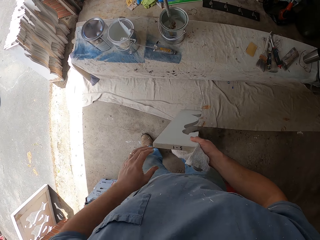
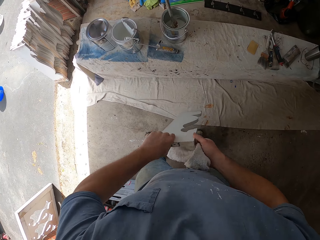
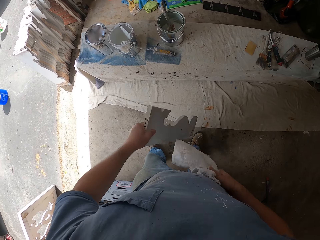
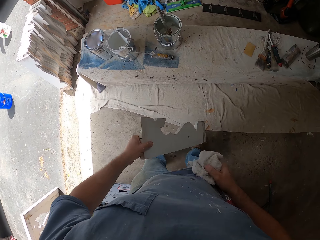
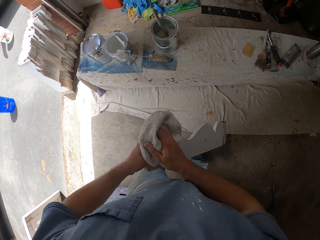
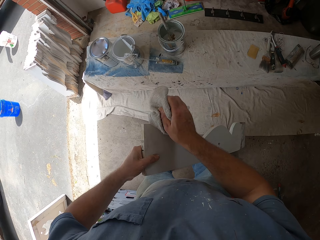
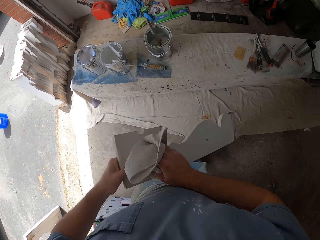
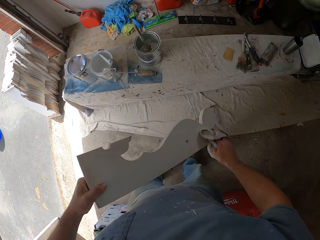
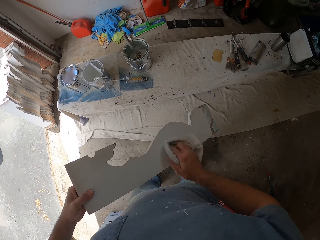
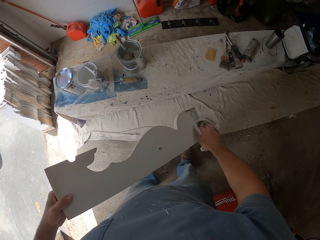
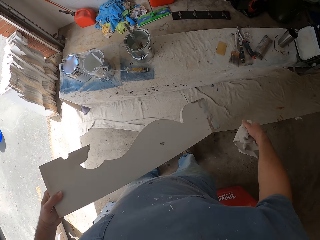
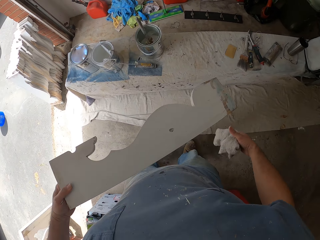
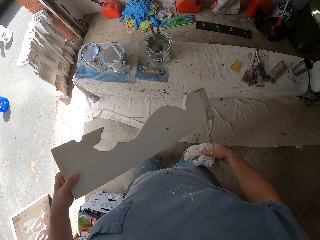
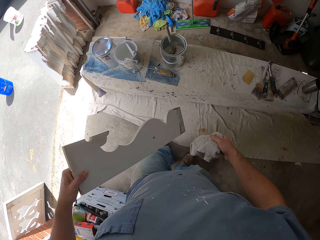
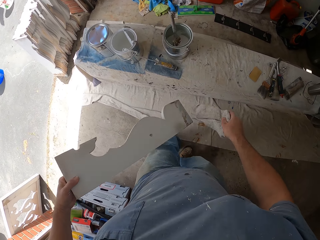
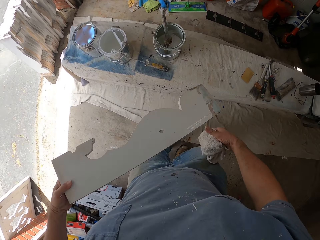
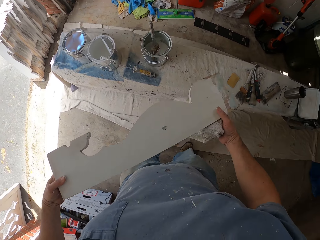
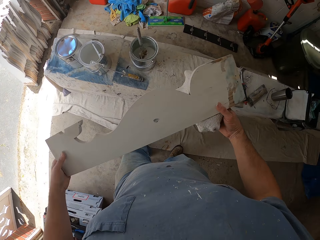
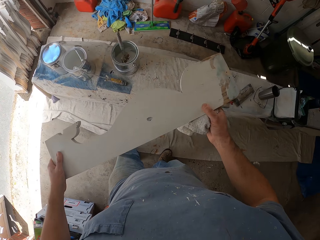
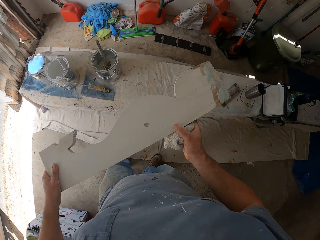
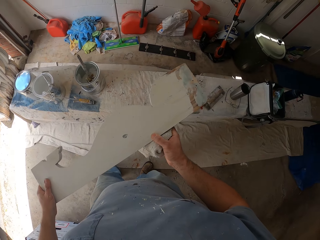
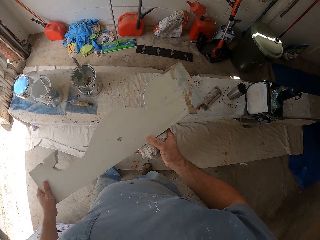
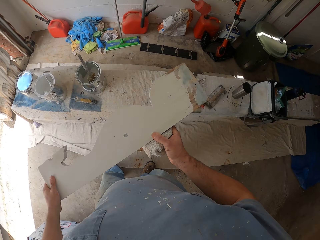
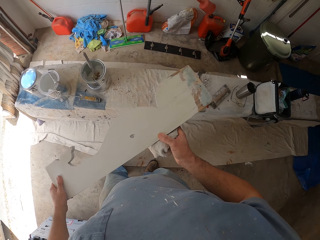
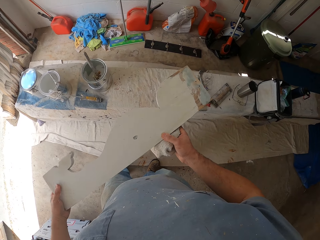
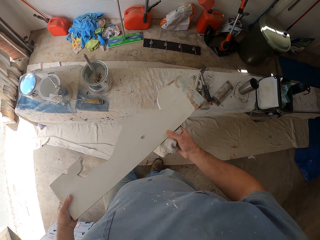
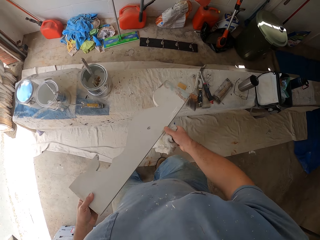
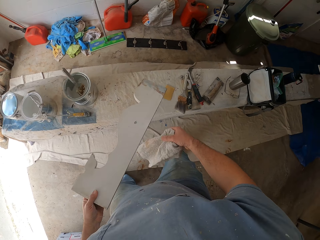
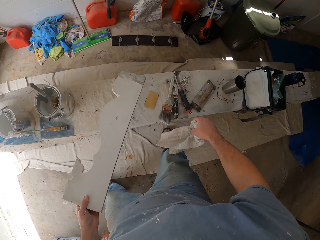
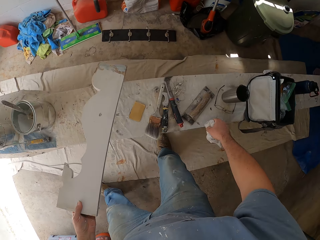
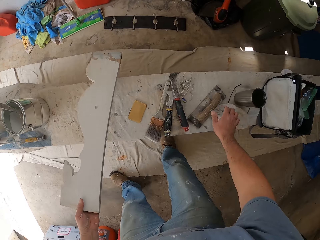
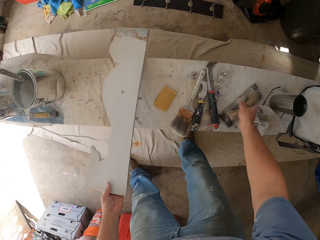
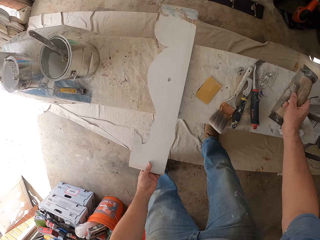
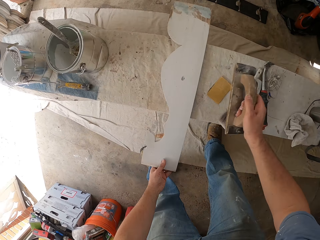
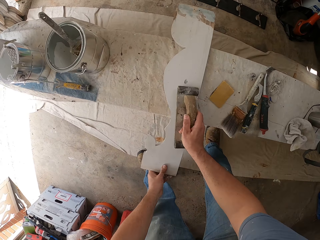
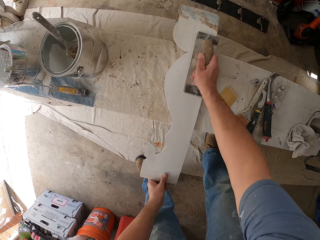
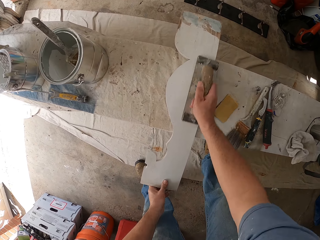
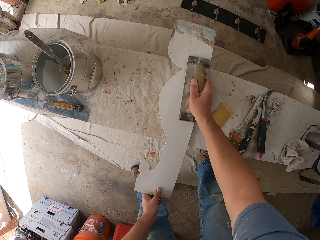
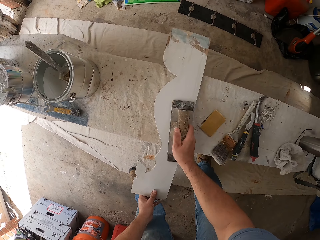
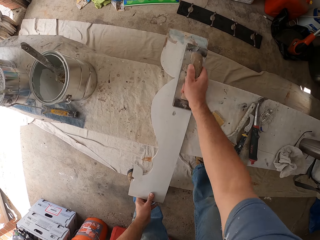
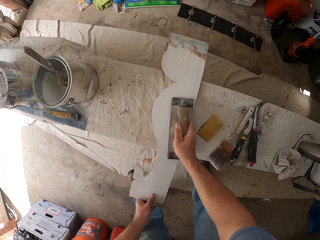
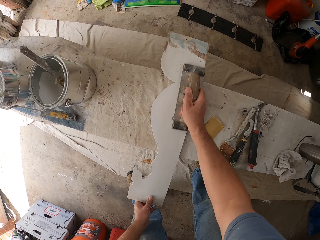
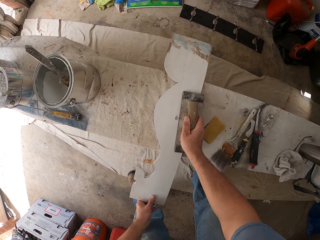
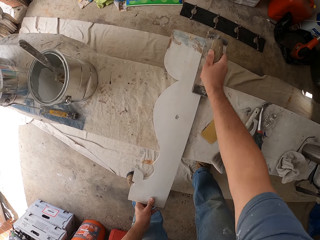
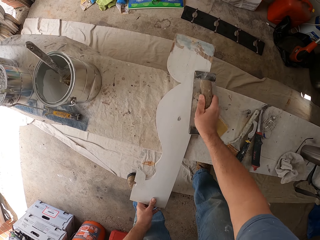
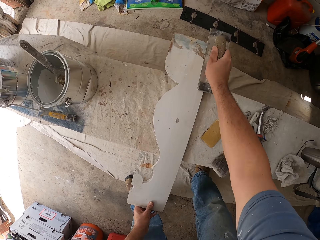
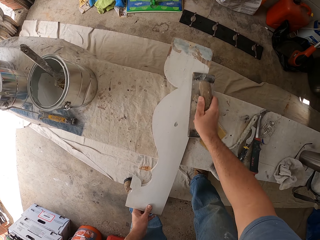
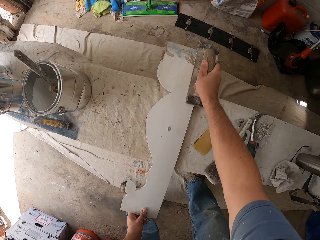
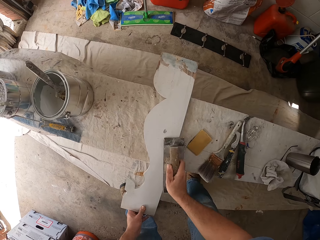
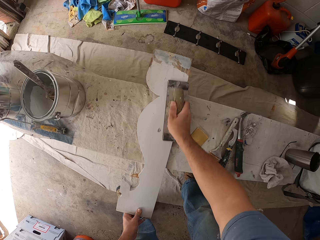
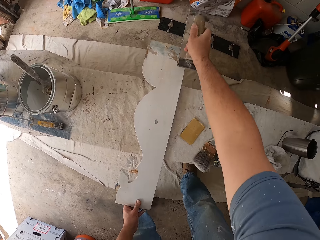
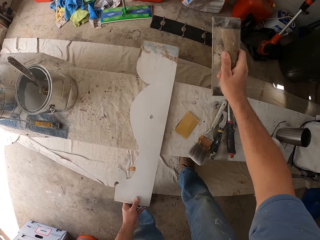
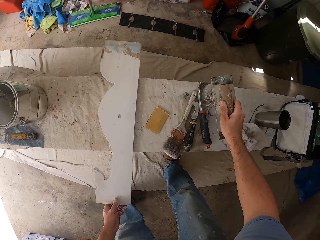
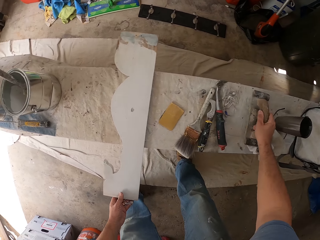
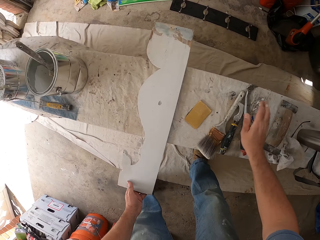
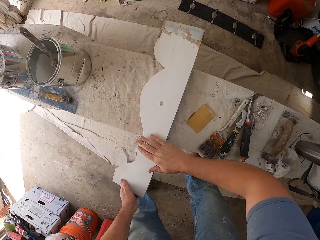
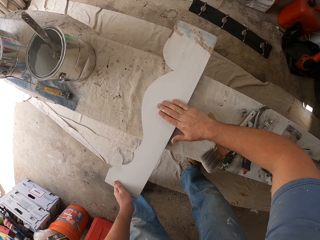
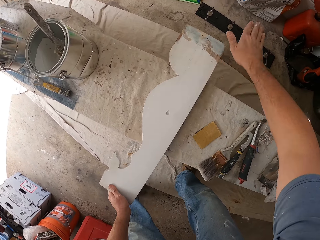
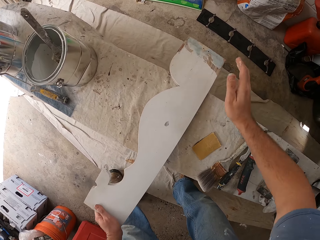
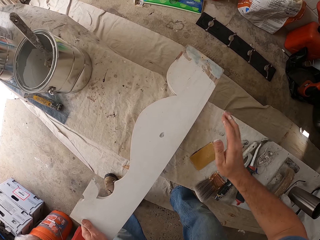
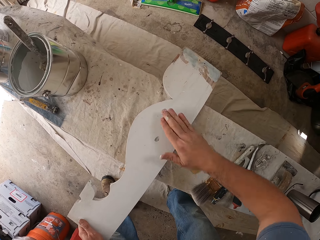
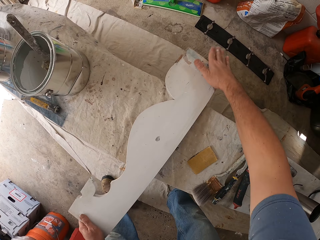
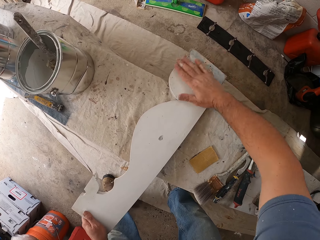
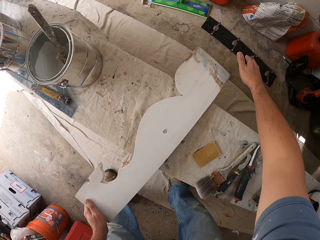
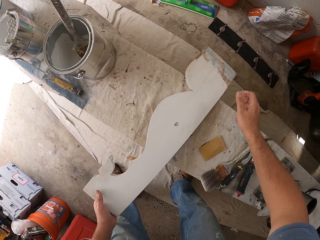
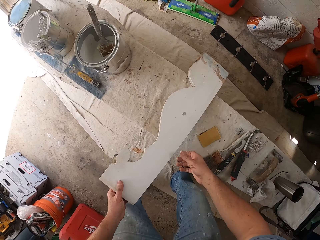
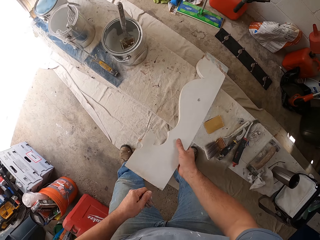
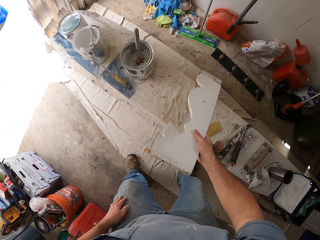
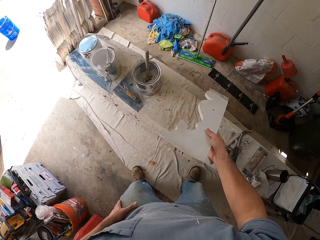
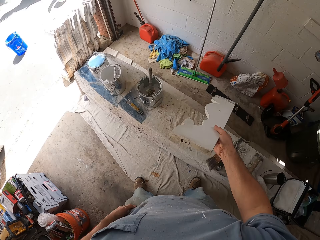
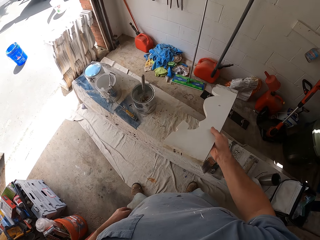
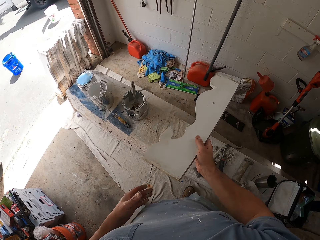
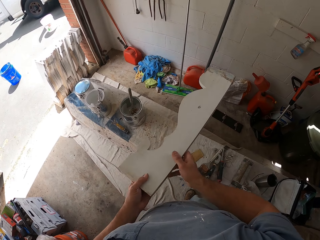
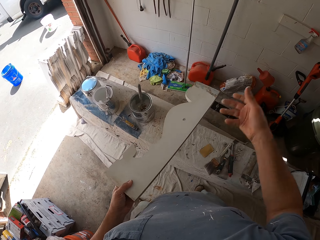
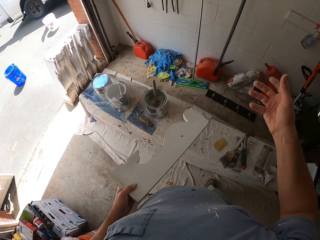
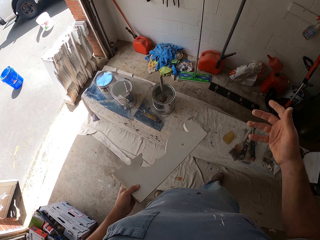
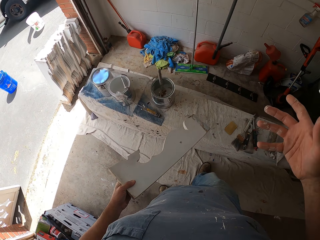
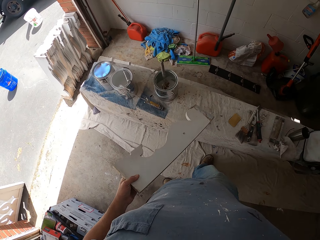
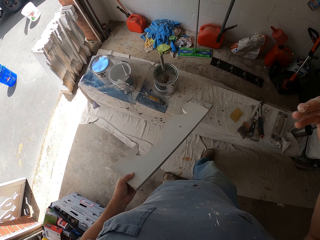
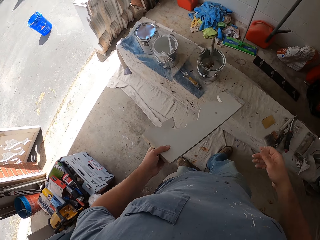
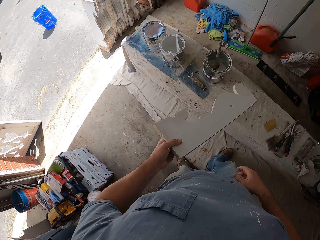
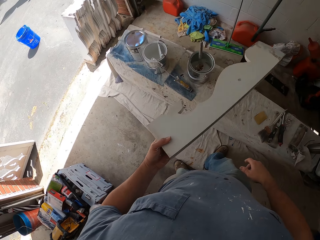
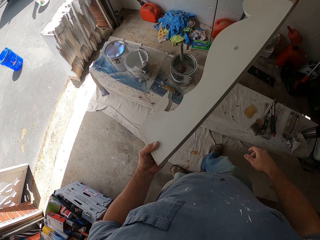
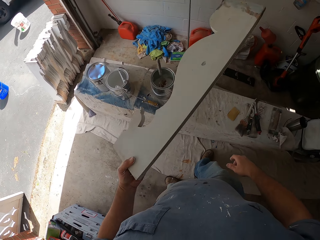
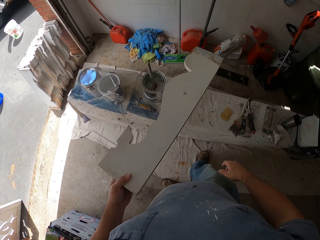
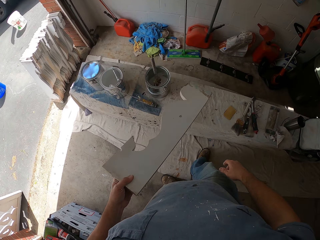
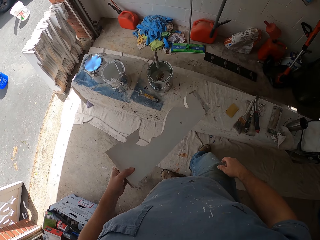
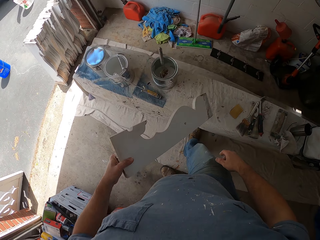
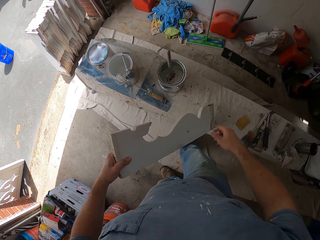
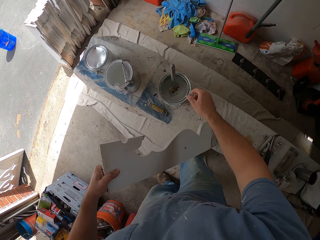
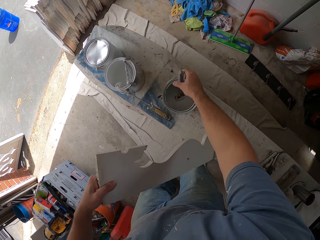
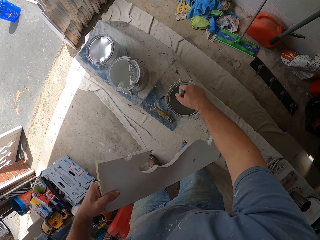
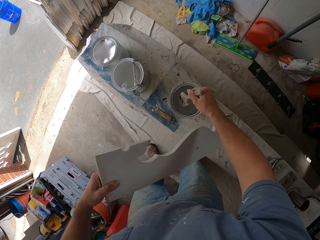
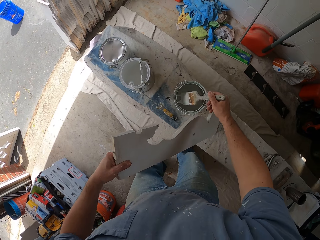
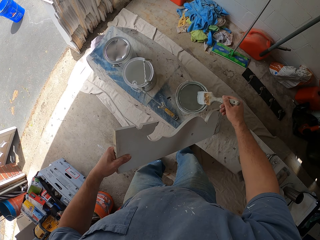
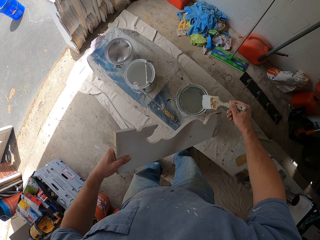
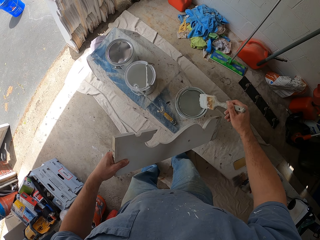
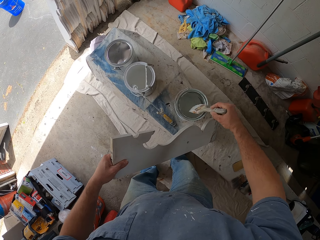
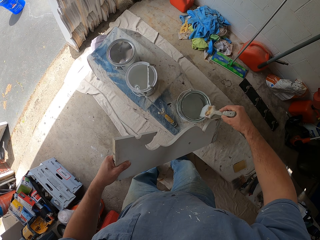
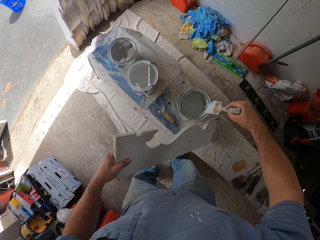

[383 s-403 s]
The camera wearer holds the shaped wood with his right hand. He cleans his left hand on his jeans. He holds the shaped wood with his left hand. He cleans the shaped wood with the rag. He stops wiping the shaped wood with the rag. He holds the shaped wood in his hands. He drops the rag down on the bench. He drops the shaped wood on the bench. He takes a manual sander from the bench. He smooths the shaped wood using the manual sander. He puts the manual sander down on the bench. He wipes the shaped wood using his hand. He checks the smoothness of the shaped wood with his hand. He lifts the shaped wood from the bench. He takes the shaped wood with his right hand. He cleans his left hand on his jeans. He takes the shaped wood with his left hand. He picks the paintbrush from the paint bucket on the bench. He places the shaped wood on the bench. He dabs the paintbrush in the paint bucket. He rubs the paintbrush on the paint bucket.
